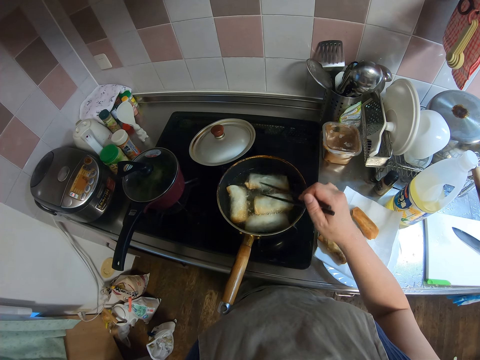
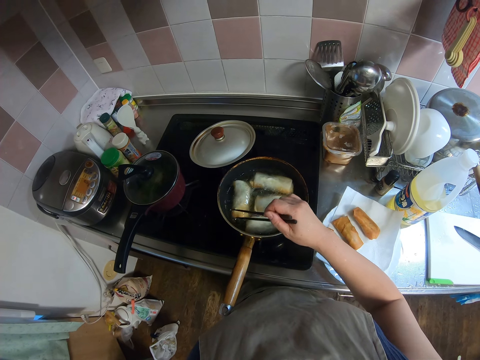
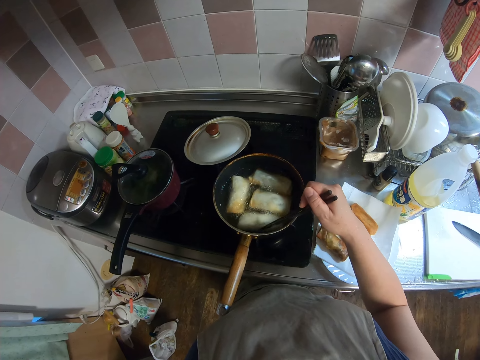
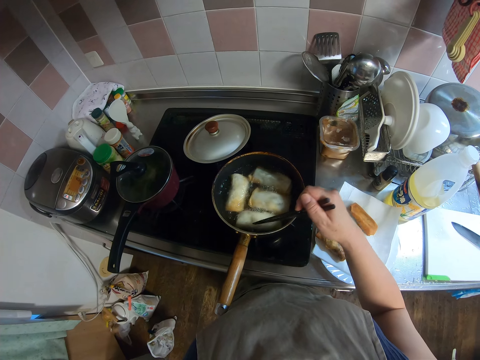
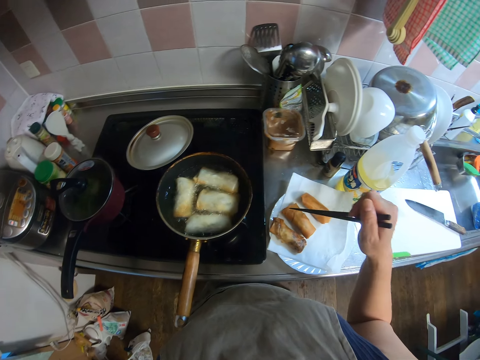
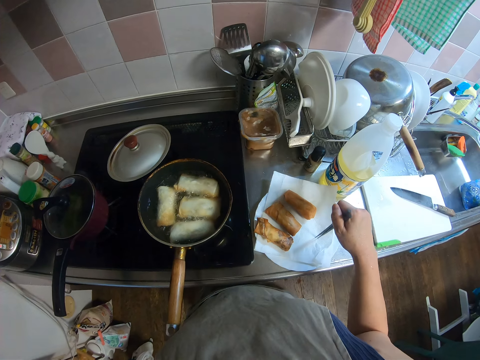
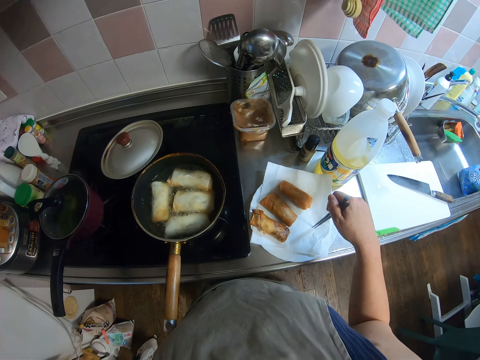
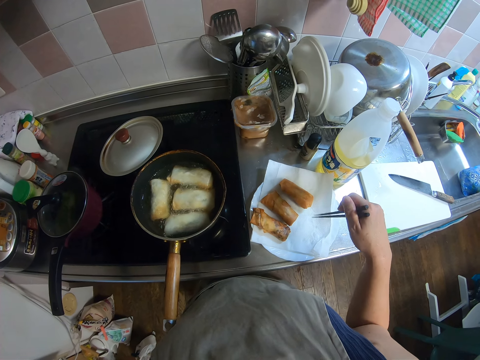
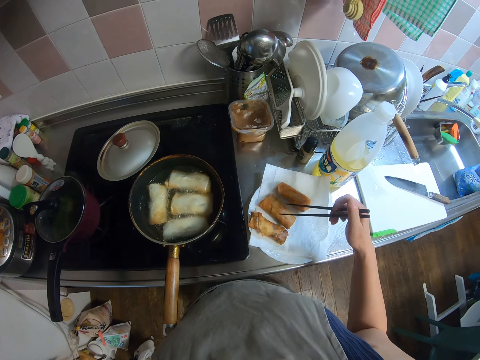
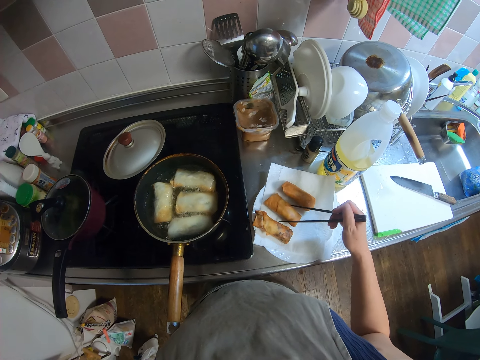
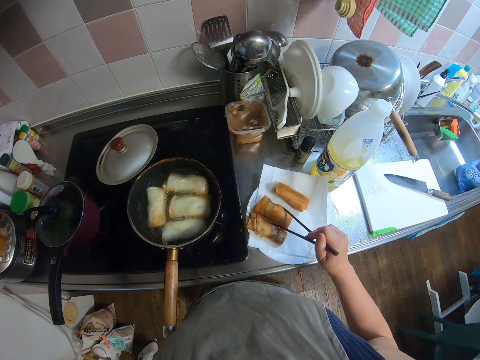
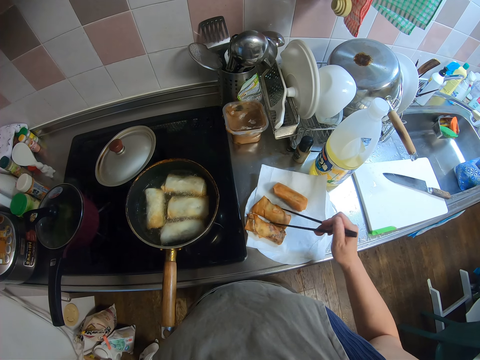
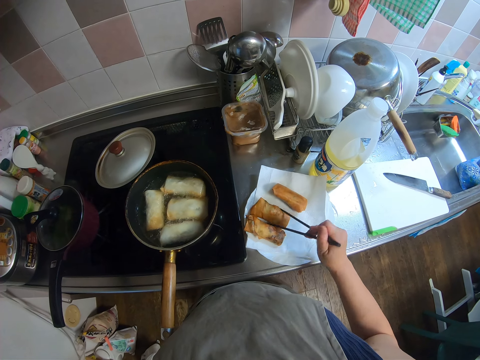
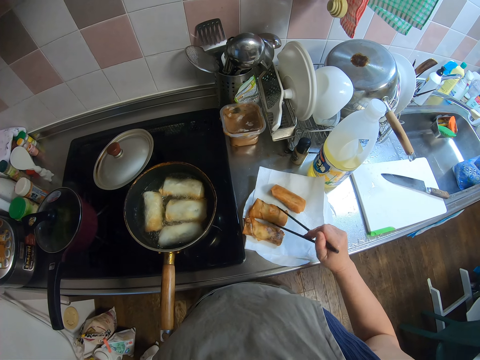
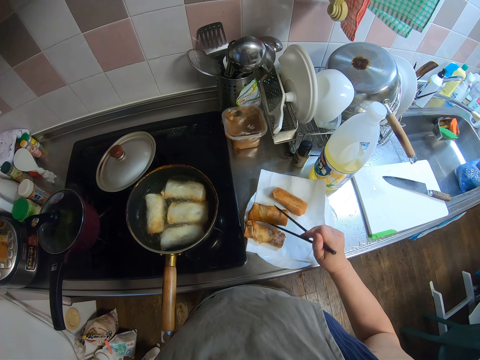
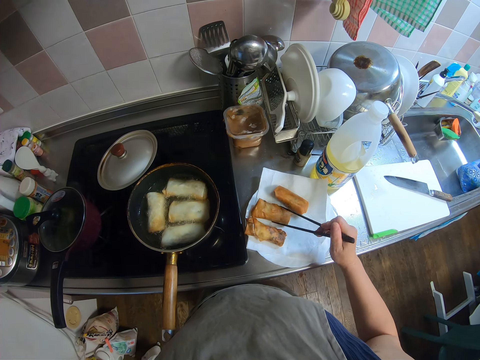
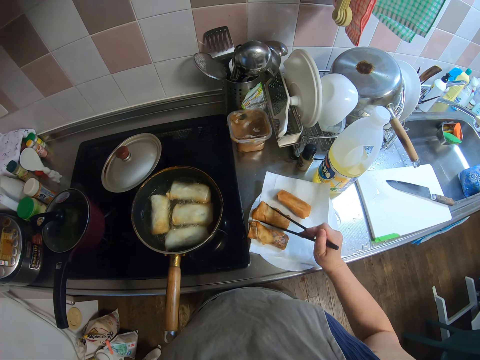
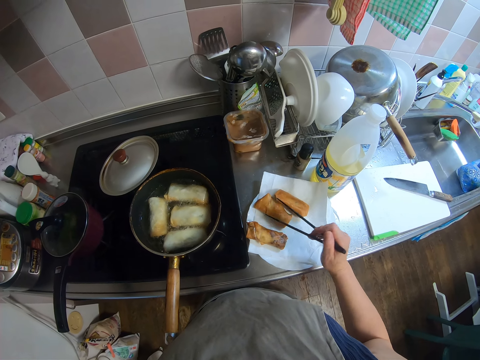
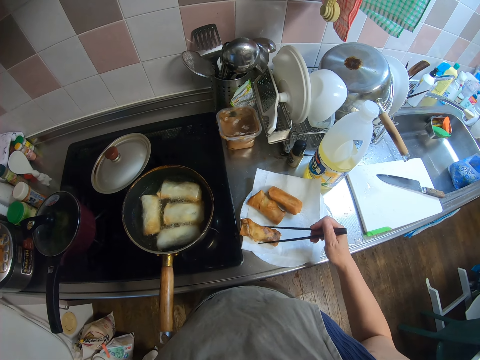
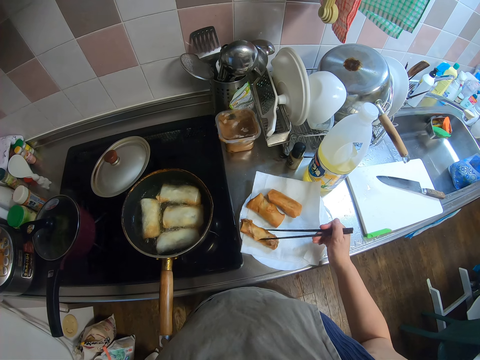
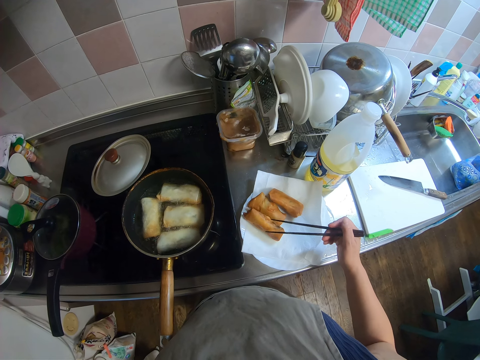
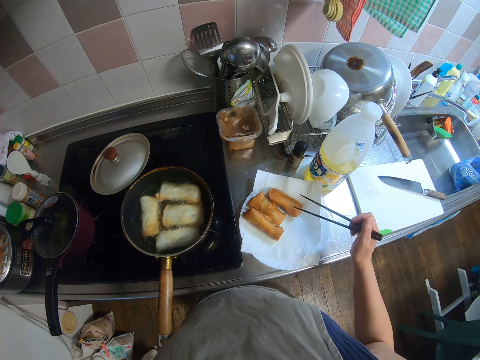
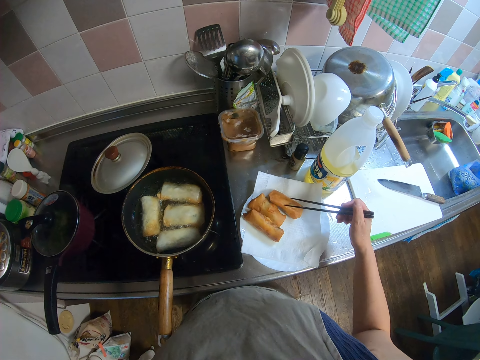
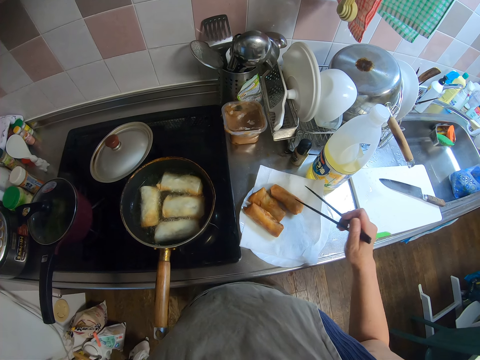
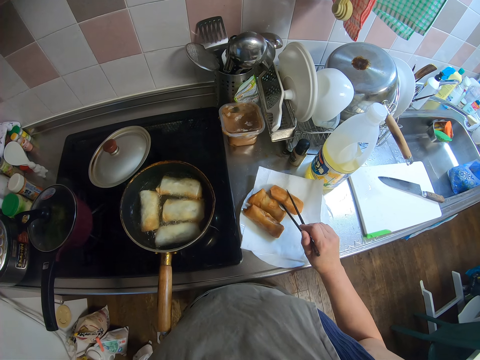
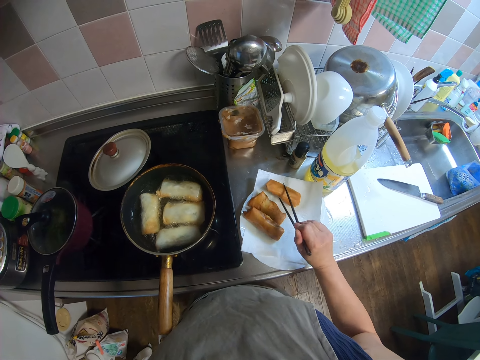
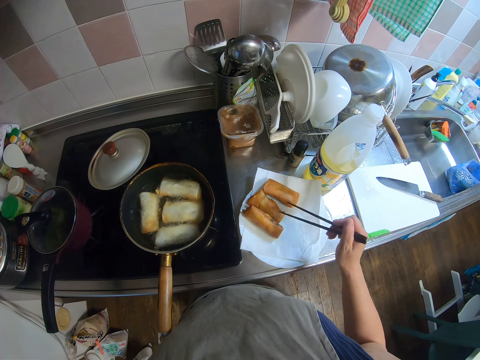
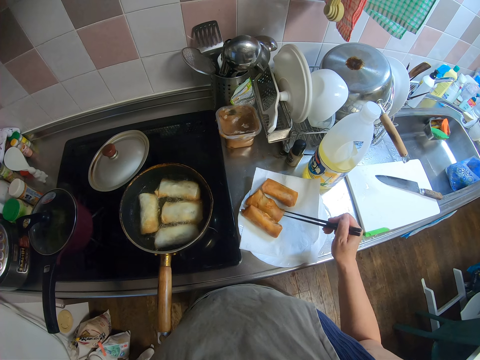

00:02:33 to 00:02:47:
The camera wearer holds the picker straight on the piece of paper on the plate. They arrange the fried spring rolls inside the plate lined with the piece of paper. They turn the spring rolls on the paper towel.

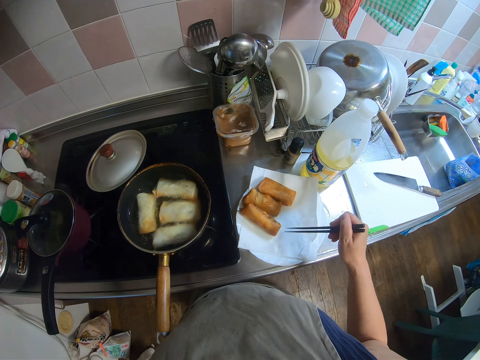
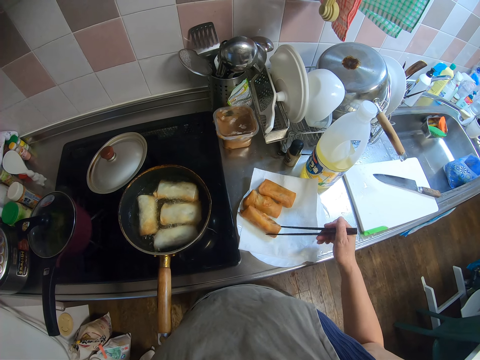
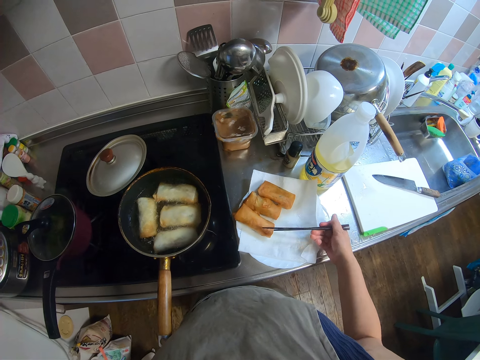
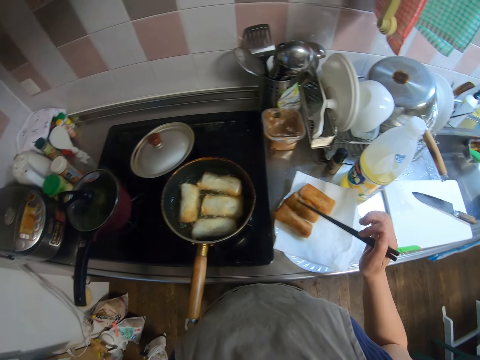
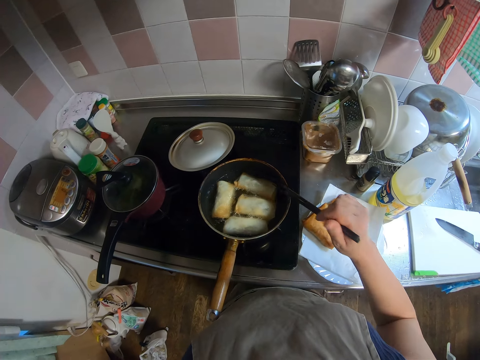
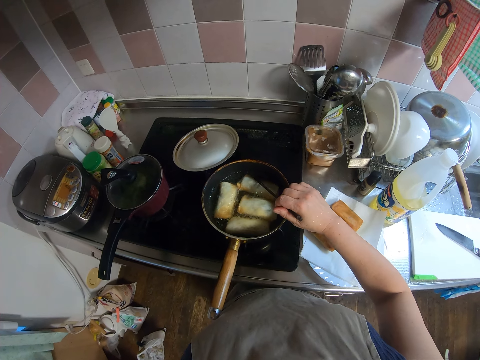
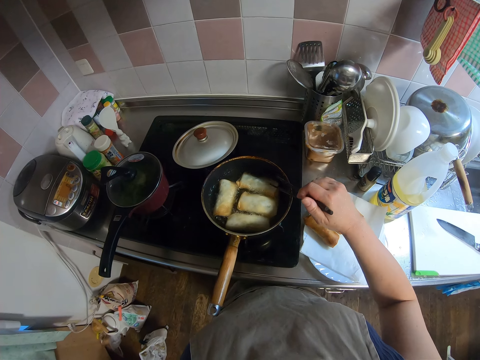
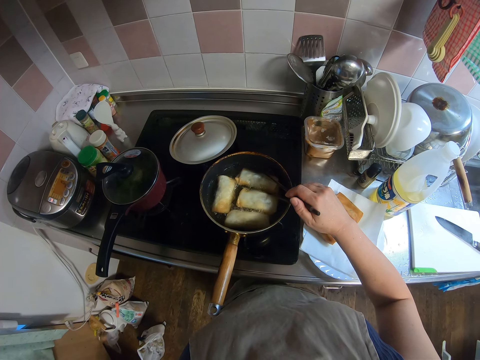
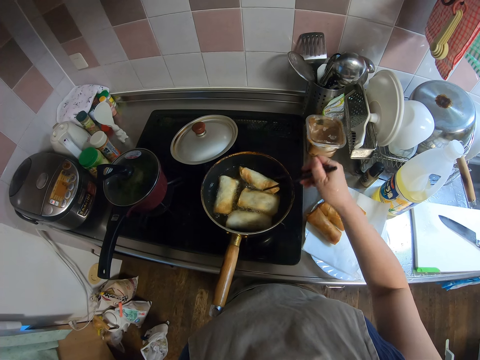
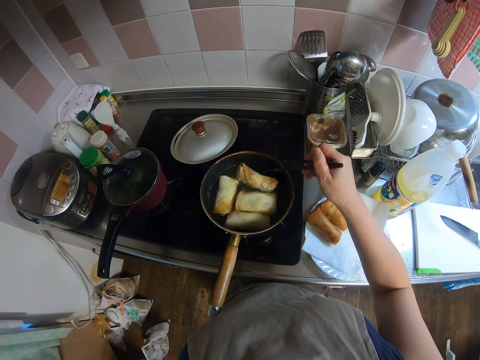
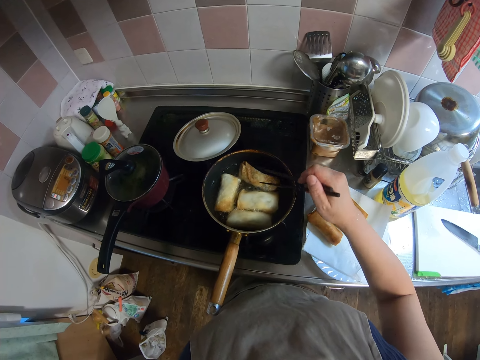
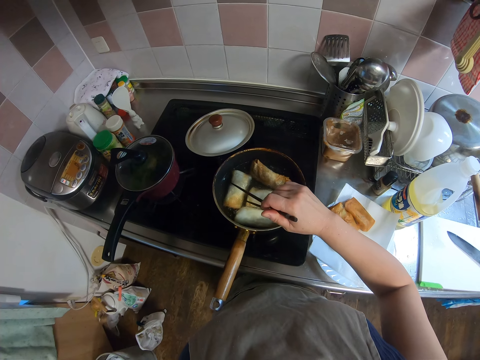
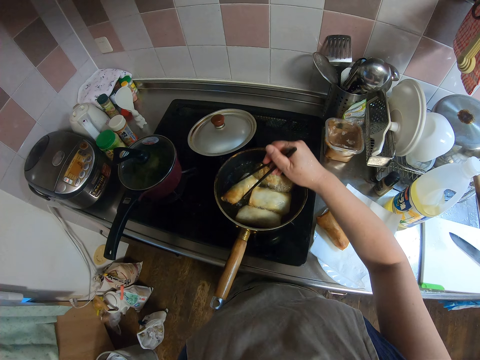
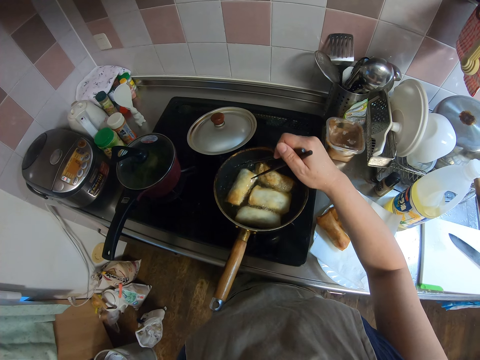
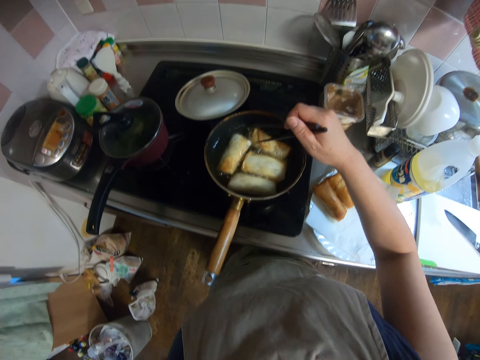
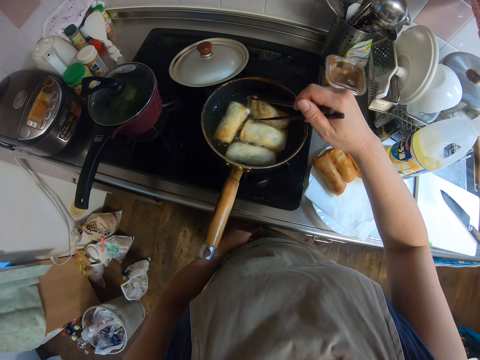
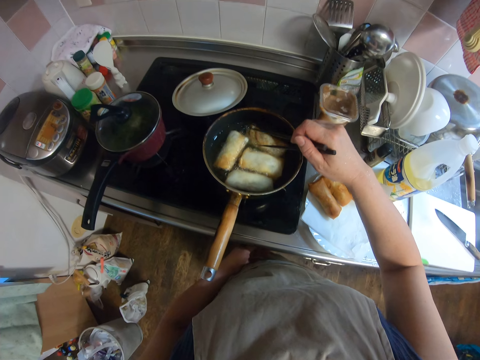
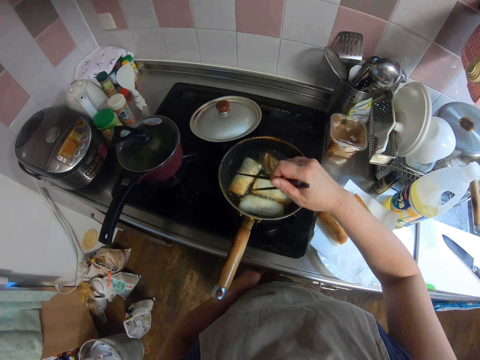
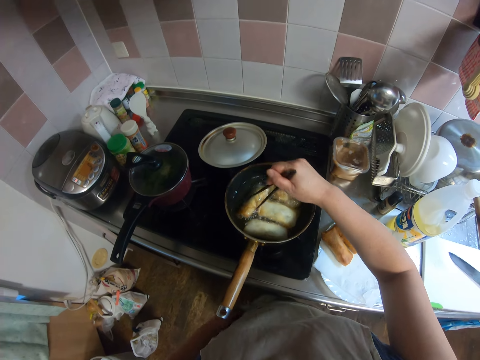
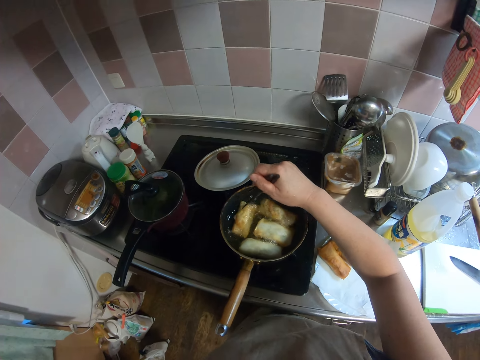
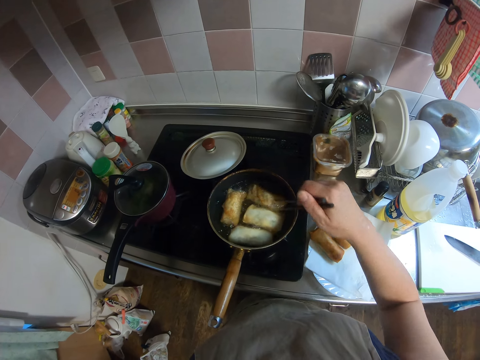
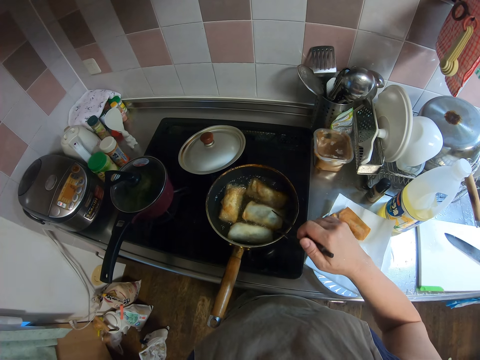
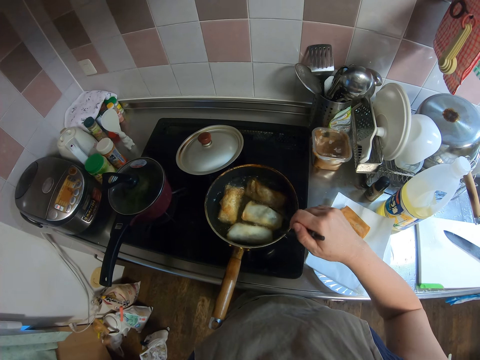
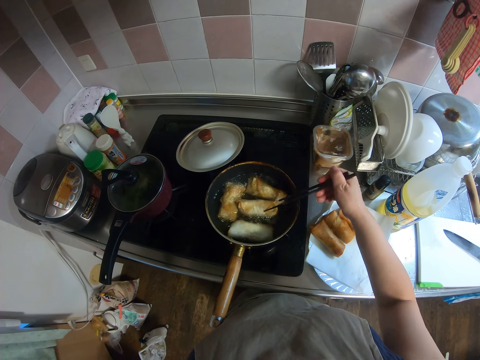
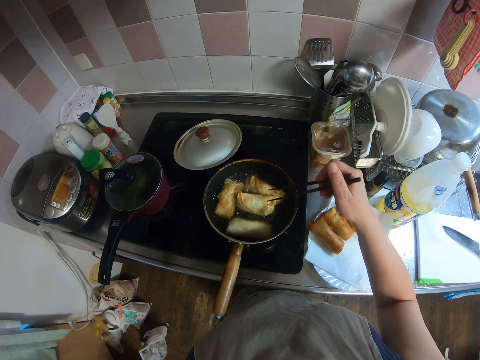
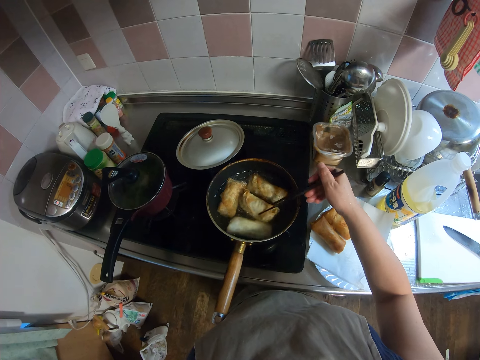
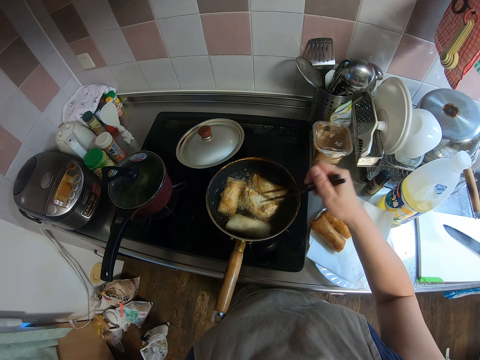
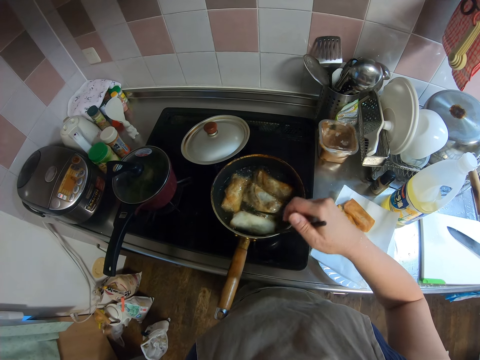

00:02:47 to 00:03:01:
The camera wearer turns the spring rolls inside the frying pan with the picker in her right hand. She talks to herself. She adjusts the knob of the gas stove with her left hand. She turns the spring rolls in the pan.
